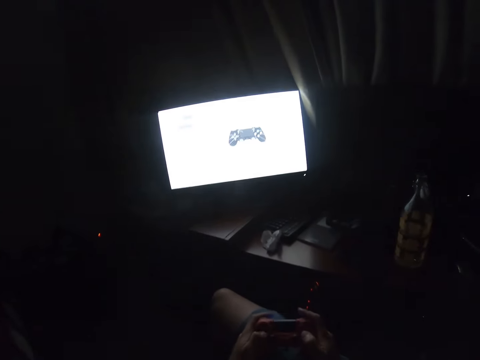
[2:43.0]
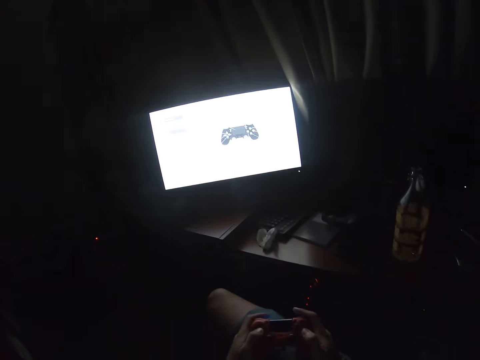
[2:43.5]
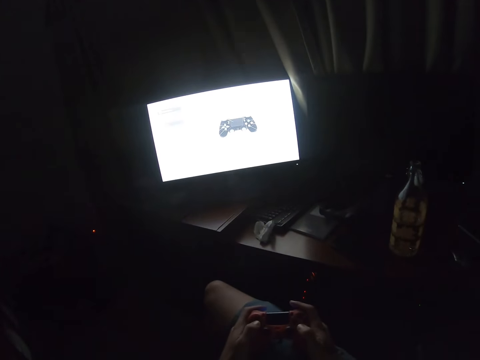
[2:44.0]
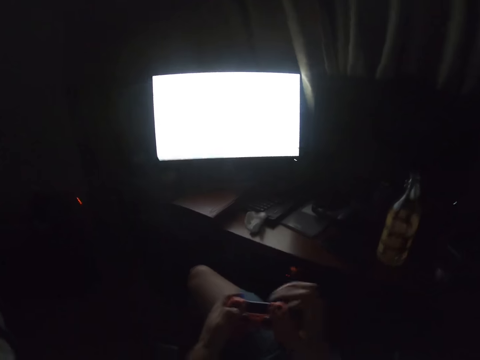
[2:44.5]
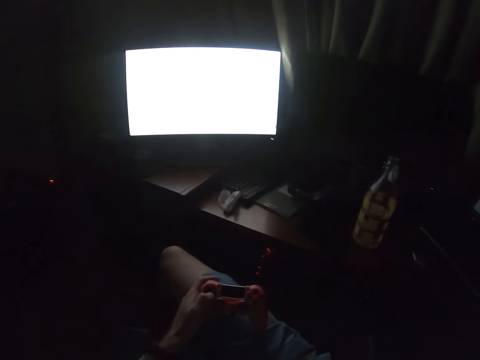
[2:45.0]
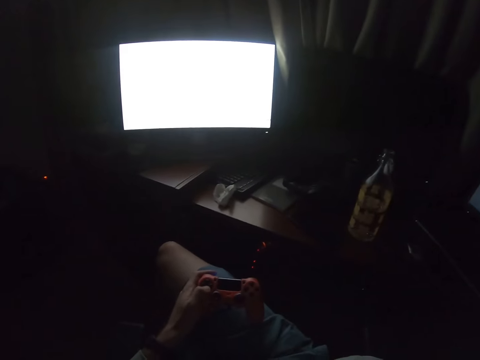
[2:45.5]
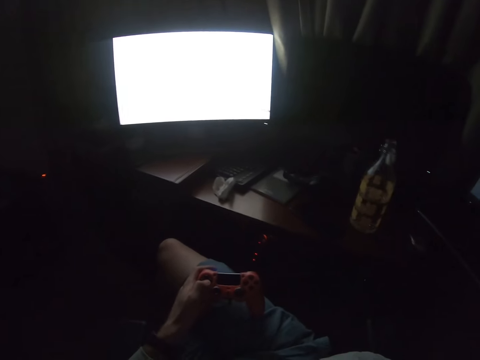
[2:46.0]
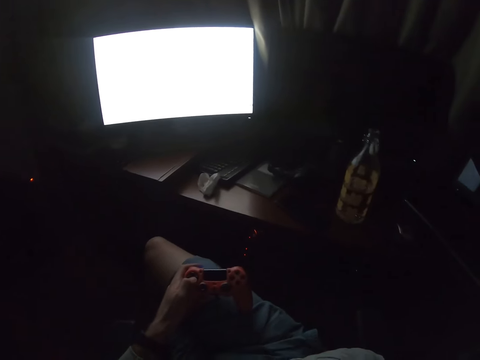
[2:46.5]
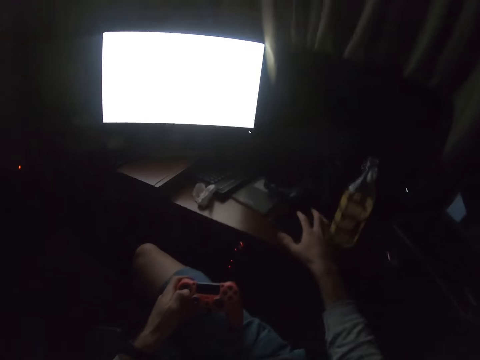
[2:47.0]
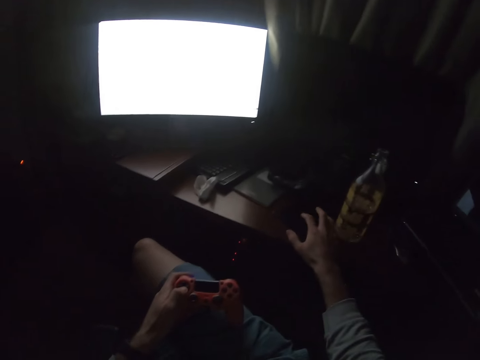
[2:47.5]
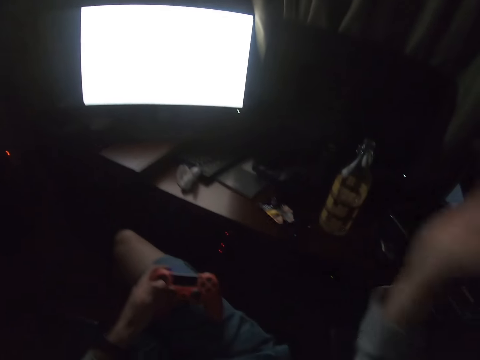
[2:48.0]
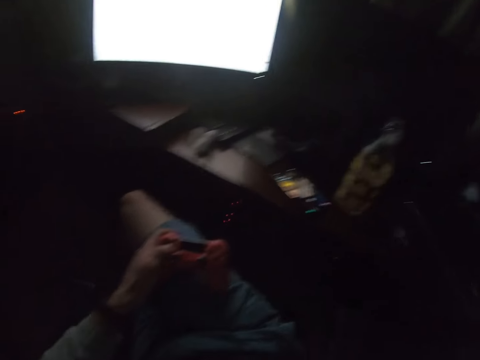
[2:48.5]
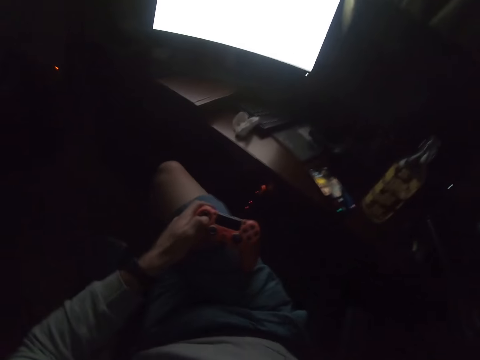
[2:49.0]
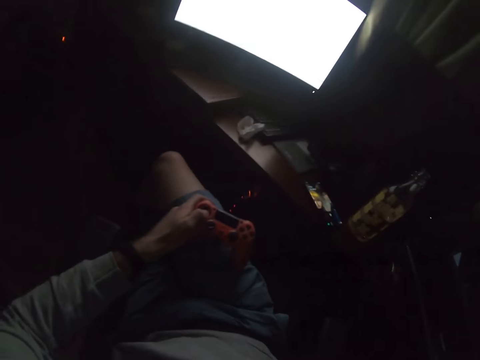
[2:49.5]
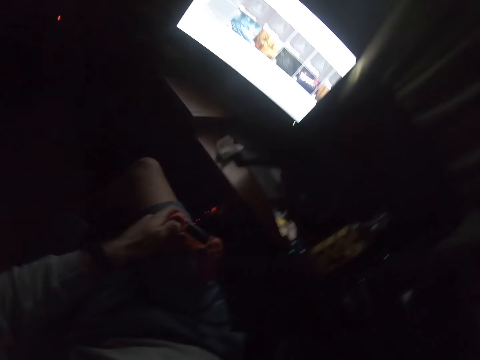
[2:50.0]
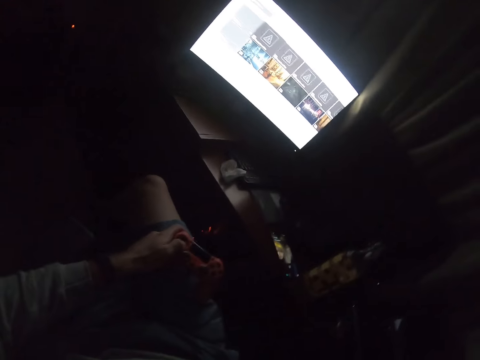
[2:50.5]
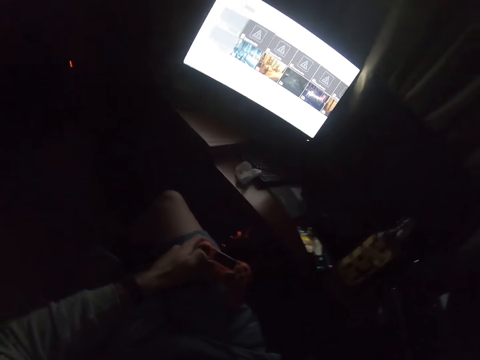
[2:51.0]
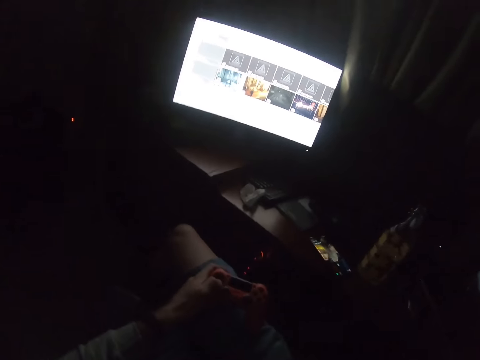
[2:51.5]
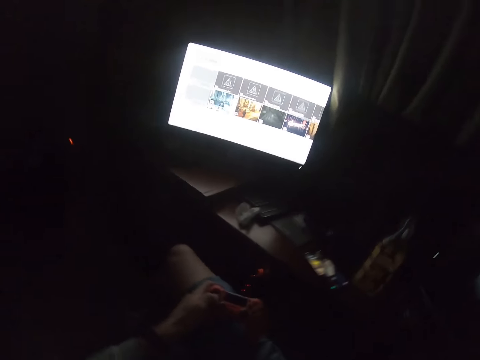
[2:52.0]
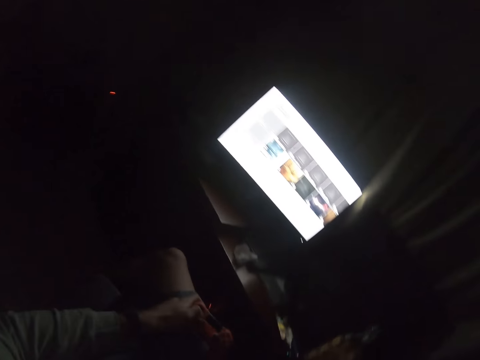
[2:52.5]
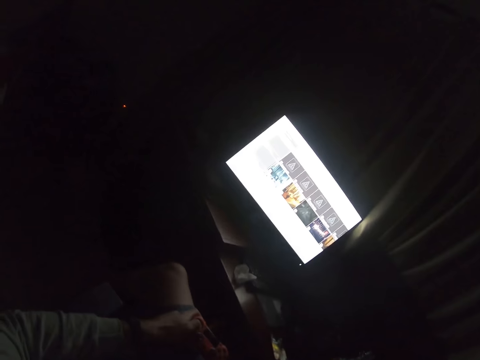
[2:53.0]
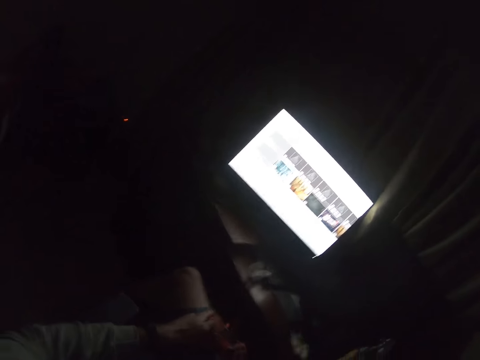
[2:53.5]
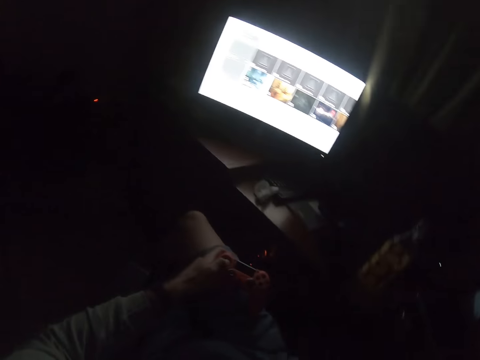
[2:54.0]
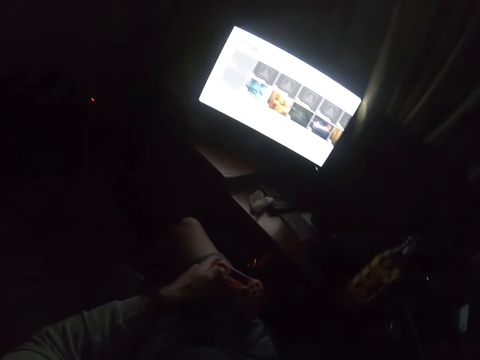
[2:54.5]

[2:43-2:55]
The camera wearer adjusts the camera. He touches his phone and lifts his hand up. He adjusts the camera. He lifts his hand up again.

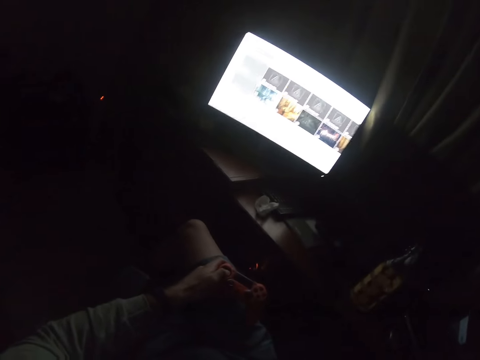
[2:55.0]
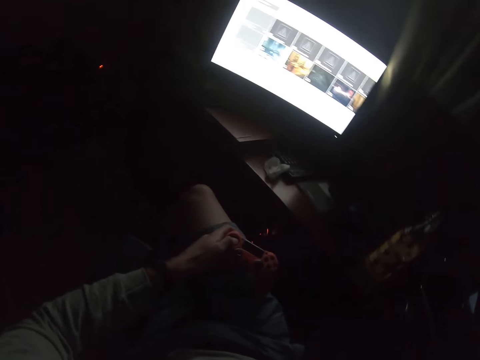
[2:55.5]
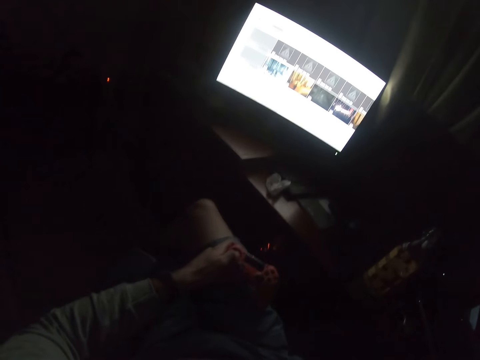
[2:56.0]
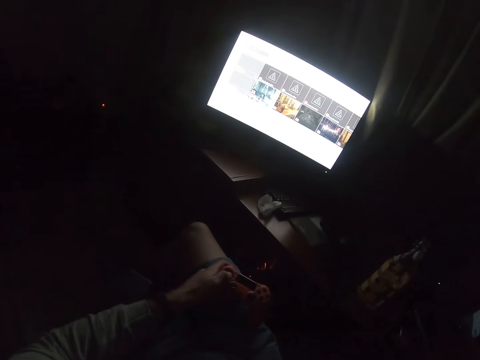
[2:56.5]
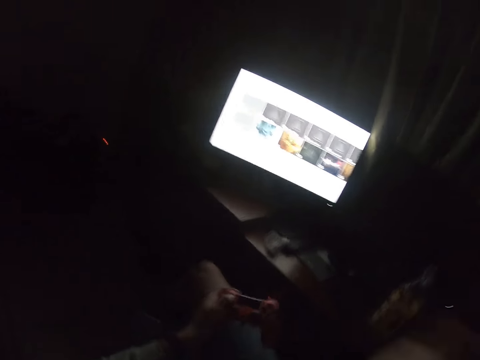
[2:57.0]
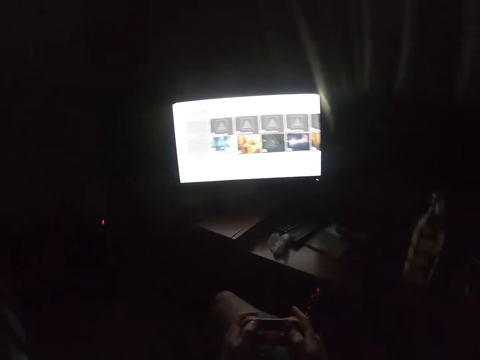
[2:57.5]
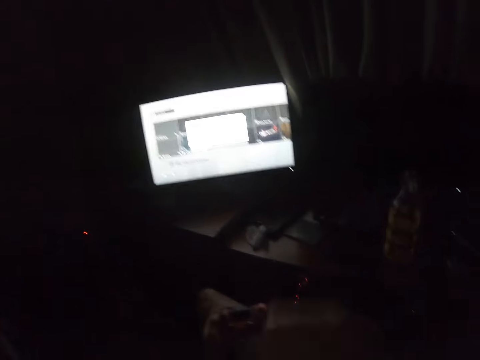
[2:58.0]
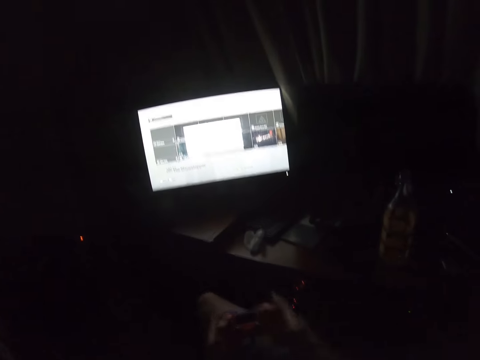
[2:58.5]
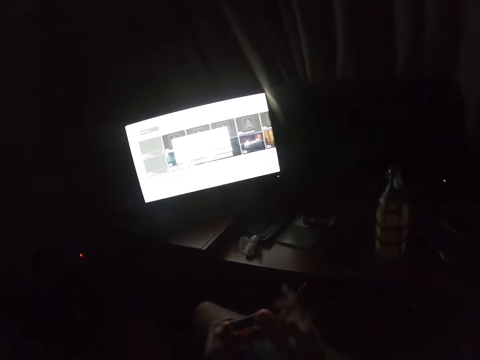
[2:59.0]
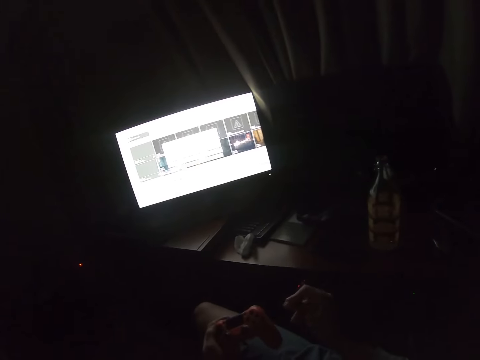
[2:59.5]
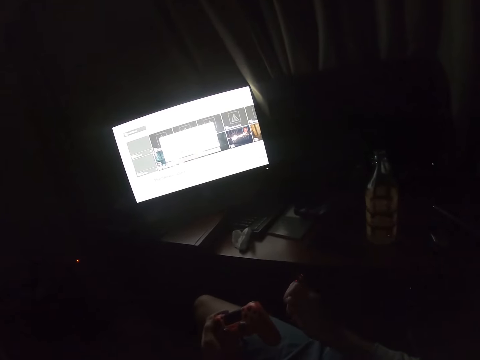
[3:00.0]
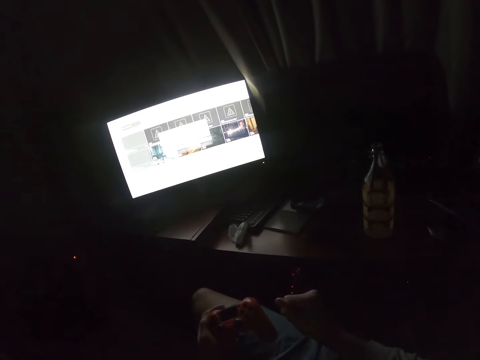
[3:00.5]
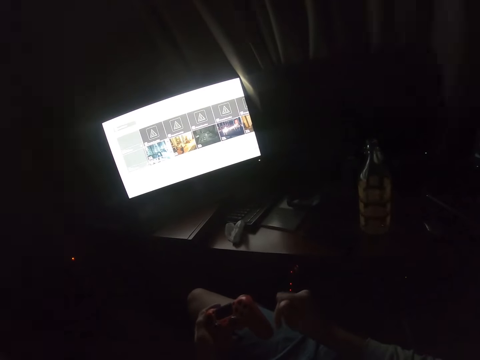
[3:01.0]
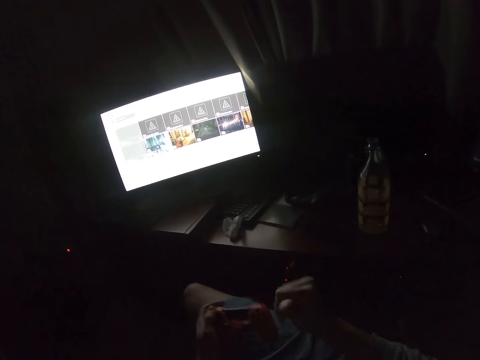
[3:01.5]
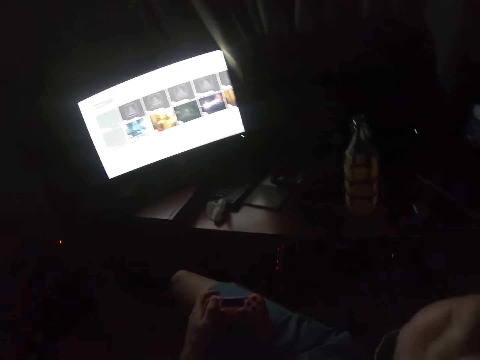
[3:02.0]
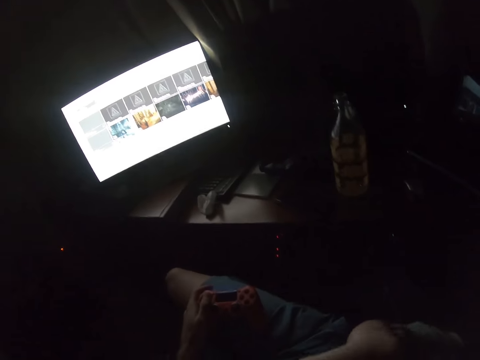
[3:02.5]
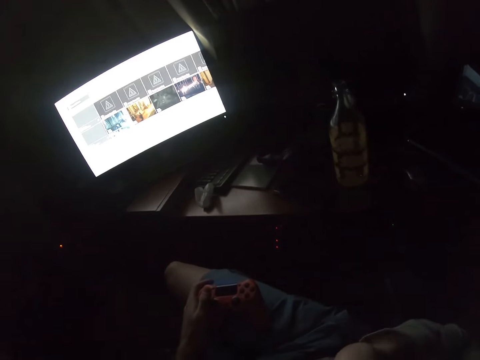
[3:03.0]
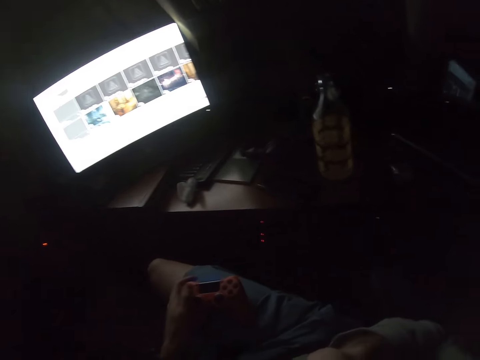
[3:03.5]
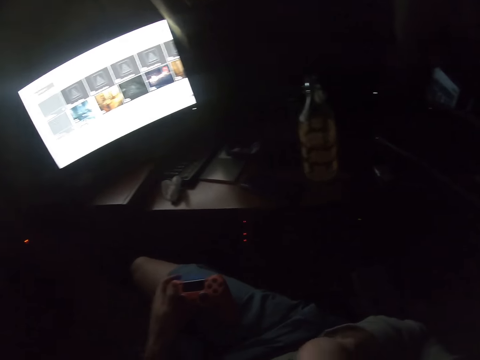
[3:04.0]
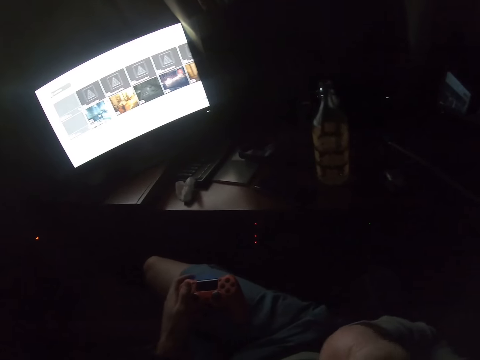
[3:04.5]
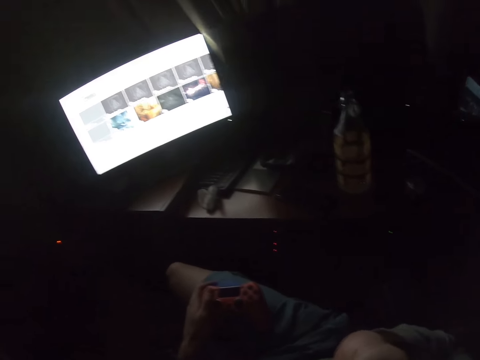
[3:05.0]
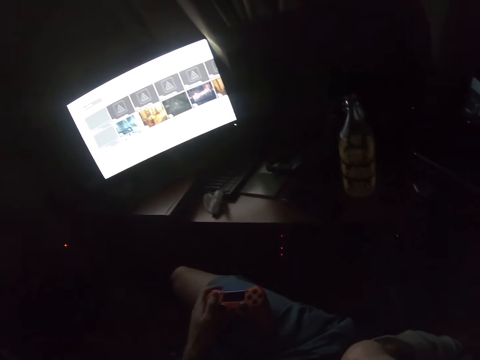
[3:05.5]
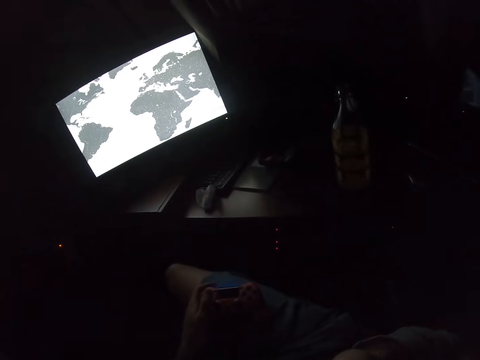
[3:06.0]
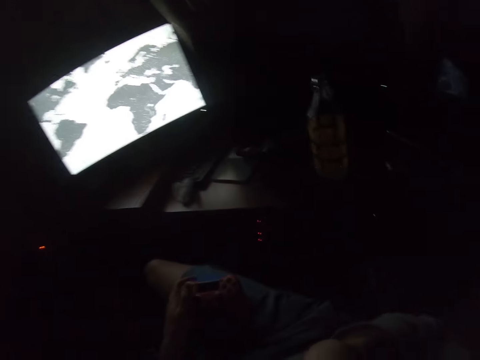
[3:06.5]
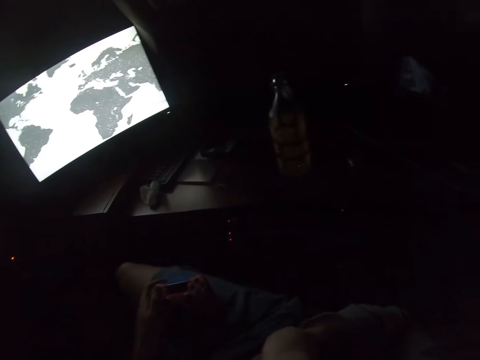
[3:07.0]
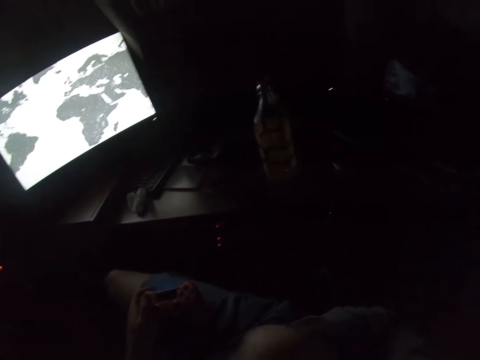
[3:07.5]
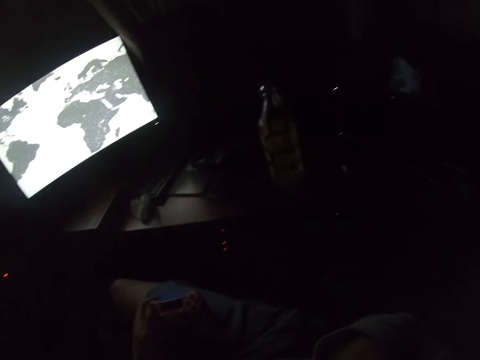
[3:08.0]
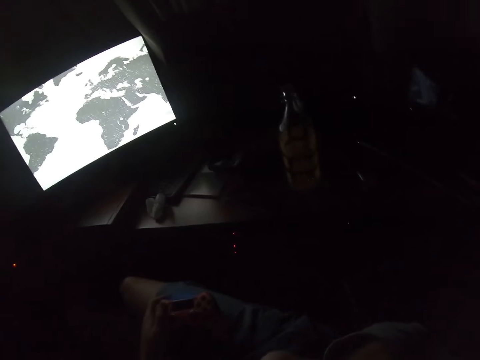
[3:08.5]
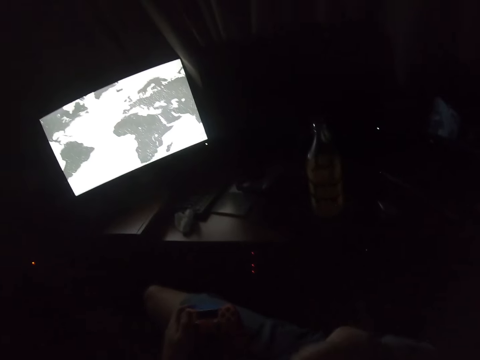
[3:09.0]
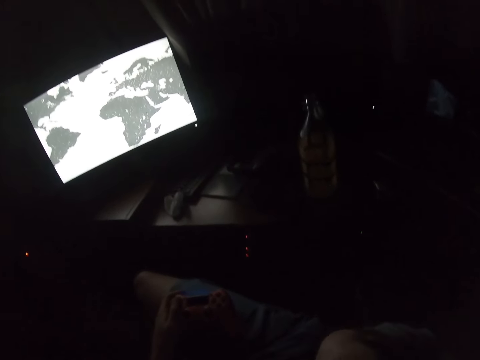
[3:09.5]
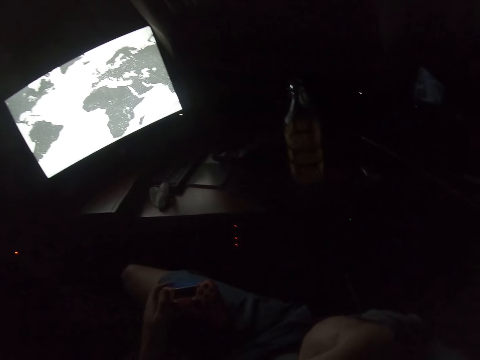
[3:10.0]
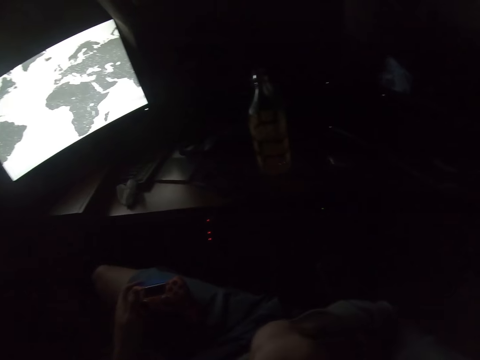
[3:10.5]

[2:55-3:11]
The camera wearer looks around. He grabs a gamepad with his right hand and touches his face. He plays a pc game on the television. He grabs the gamepad with his right hand. He massages his right hand. He moves the fingers. He touches his face. He lifts his hand up.
